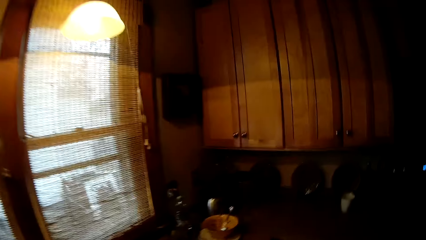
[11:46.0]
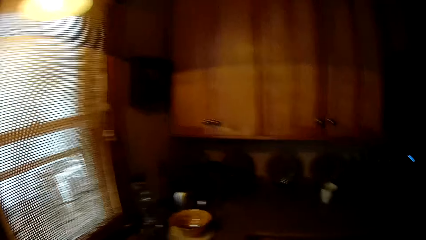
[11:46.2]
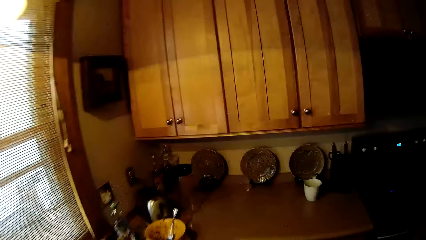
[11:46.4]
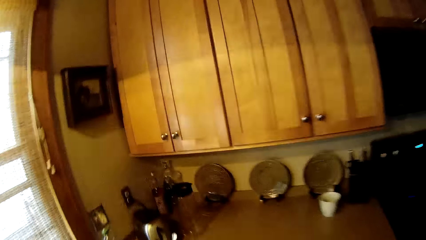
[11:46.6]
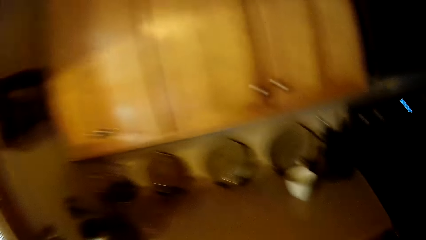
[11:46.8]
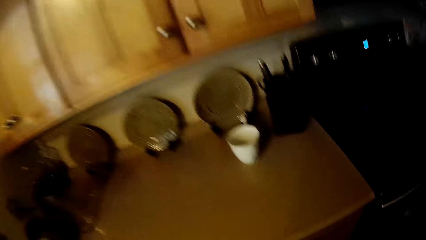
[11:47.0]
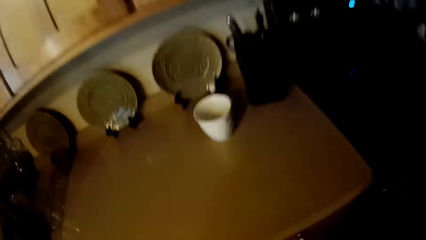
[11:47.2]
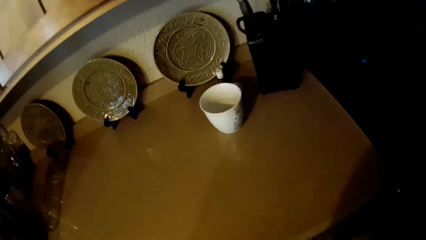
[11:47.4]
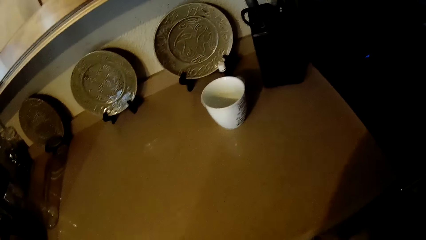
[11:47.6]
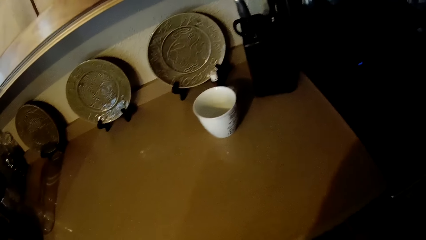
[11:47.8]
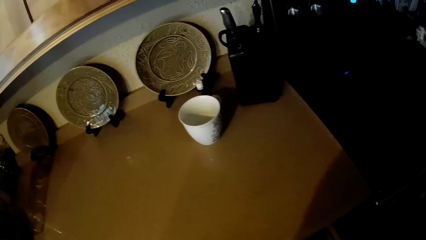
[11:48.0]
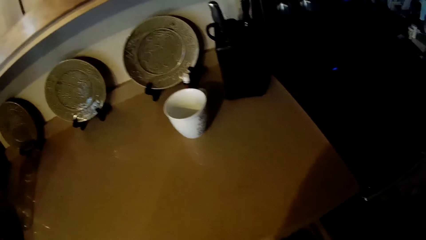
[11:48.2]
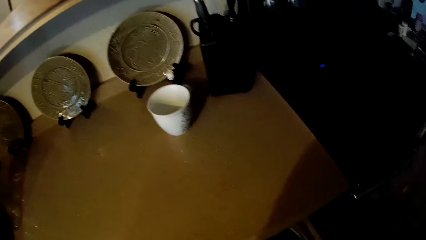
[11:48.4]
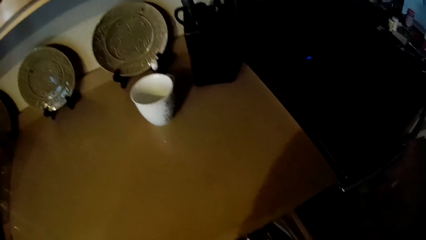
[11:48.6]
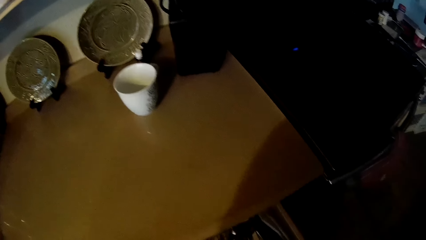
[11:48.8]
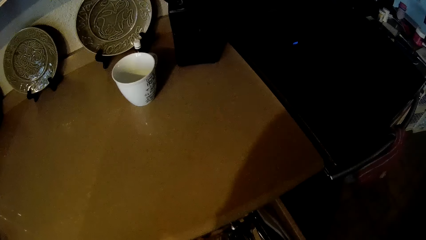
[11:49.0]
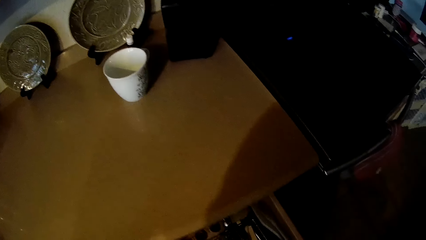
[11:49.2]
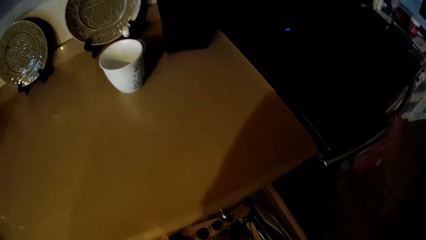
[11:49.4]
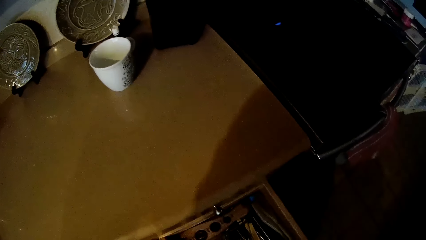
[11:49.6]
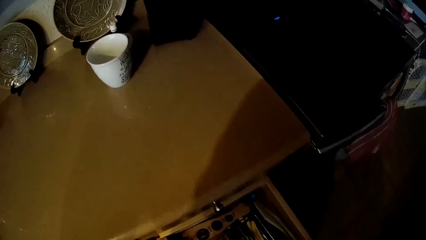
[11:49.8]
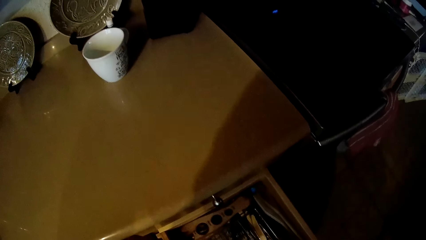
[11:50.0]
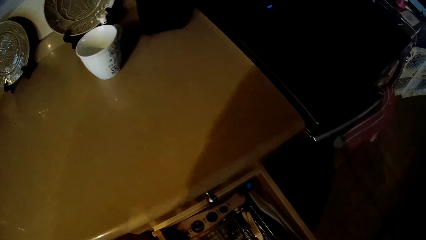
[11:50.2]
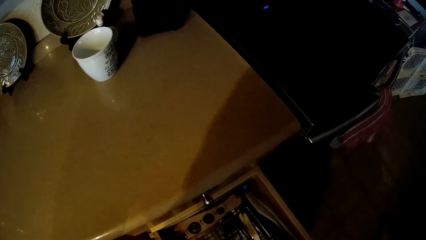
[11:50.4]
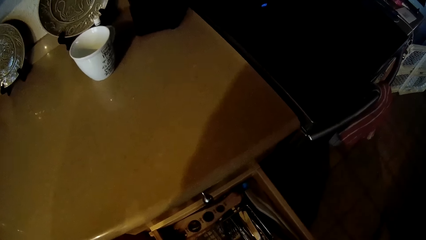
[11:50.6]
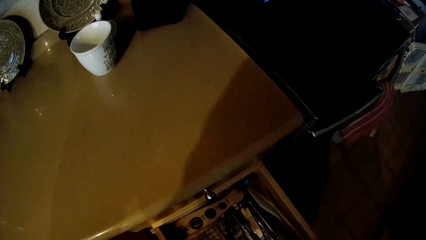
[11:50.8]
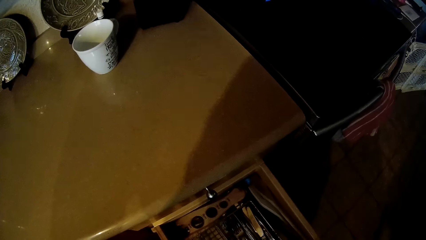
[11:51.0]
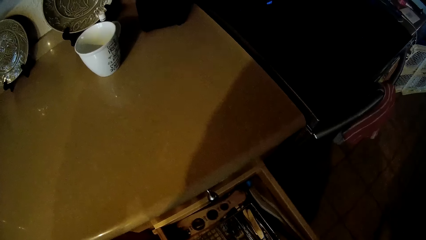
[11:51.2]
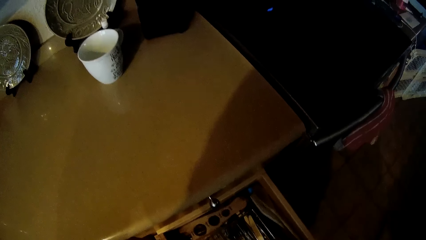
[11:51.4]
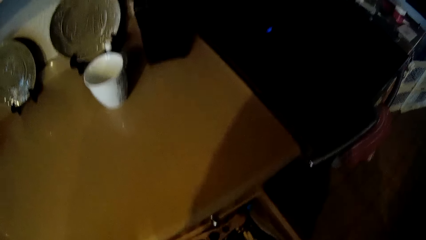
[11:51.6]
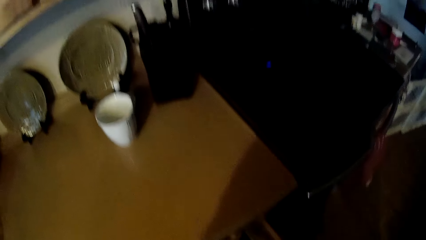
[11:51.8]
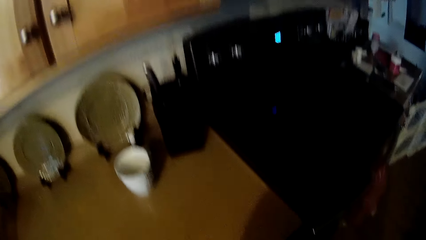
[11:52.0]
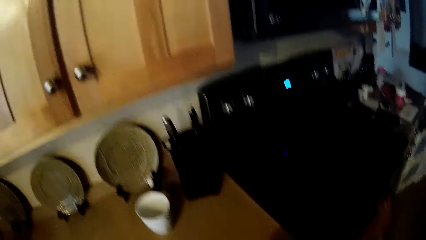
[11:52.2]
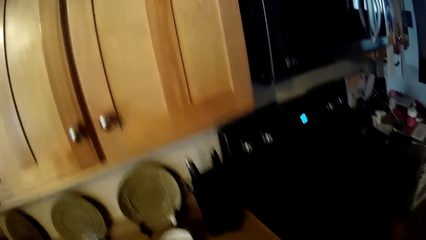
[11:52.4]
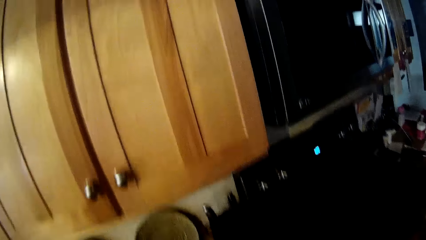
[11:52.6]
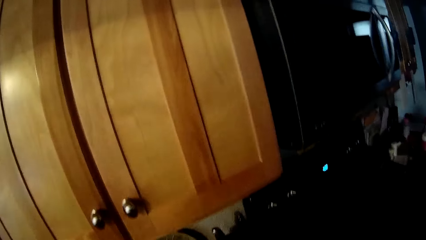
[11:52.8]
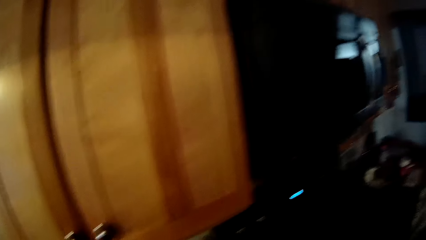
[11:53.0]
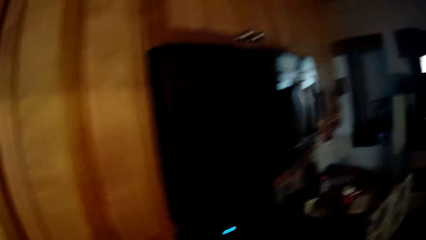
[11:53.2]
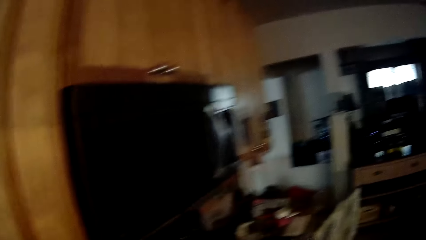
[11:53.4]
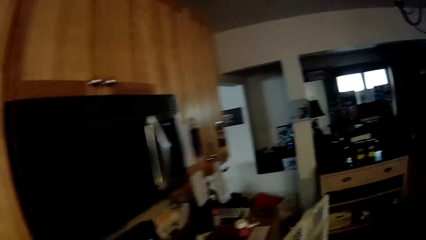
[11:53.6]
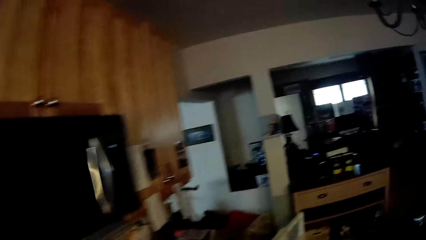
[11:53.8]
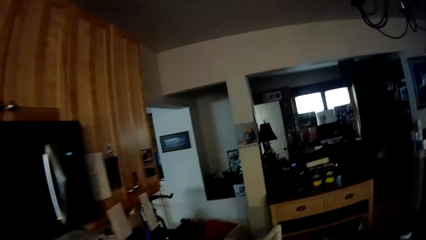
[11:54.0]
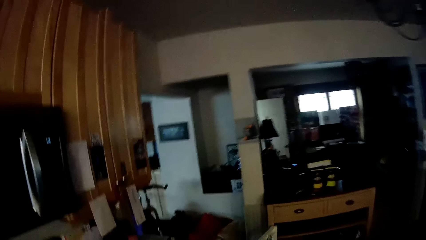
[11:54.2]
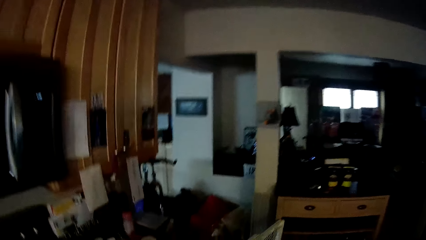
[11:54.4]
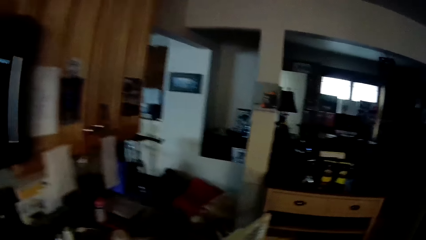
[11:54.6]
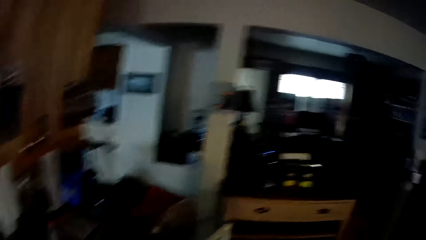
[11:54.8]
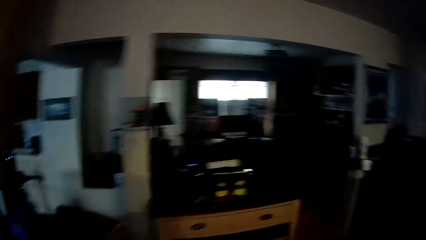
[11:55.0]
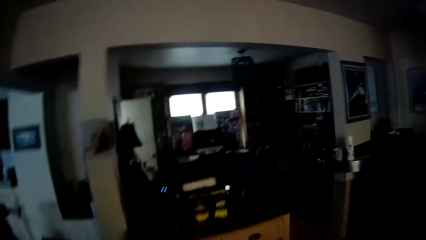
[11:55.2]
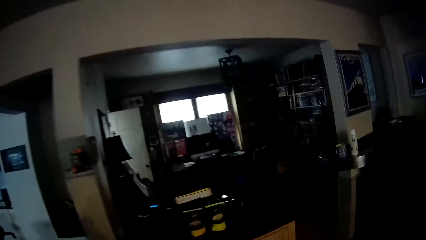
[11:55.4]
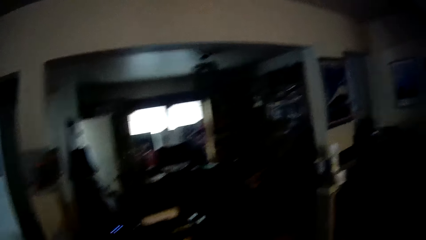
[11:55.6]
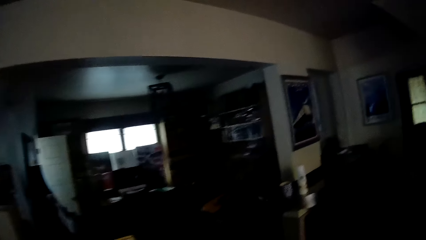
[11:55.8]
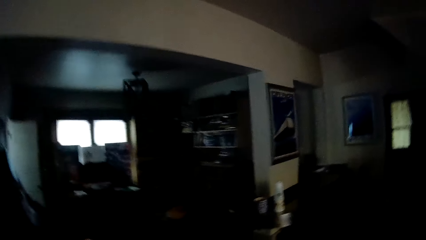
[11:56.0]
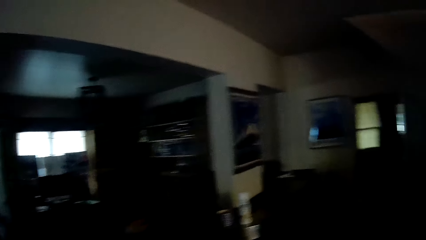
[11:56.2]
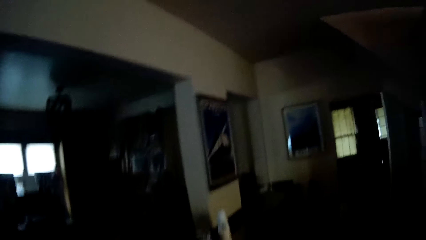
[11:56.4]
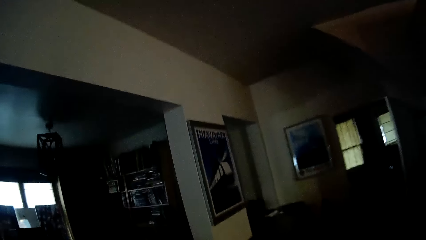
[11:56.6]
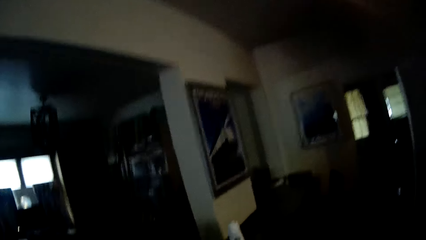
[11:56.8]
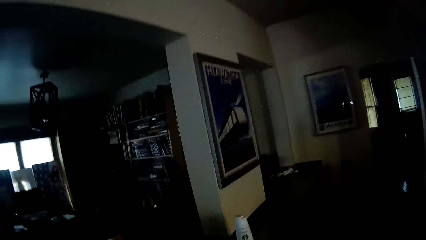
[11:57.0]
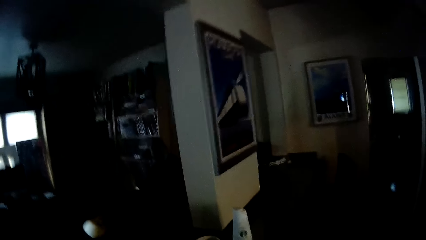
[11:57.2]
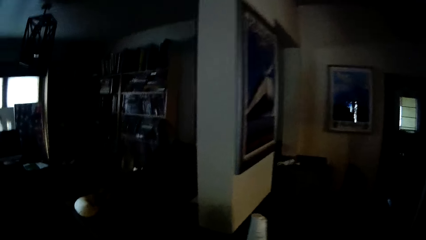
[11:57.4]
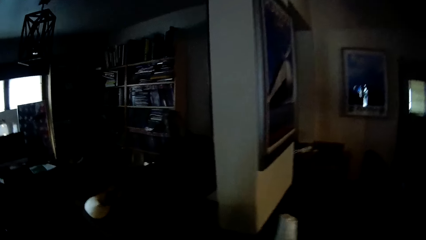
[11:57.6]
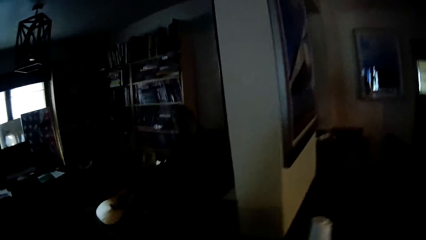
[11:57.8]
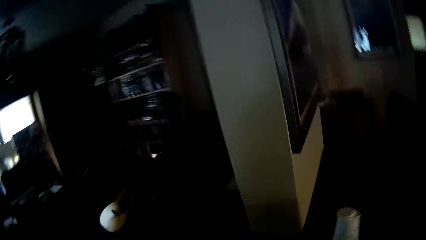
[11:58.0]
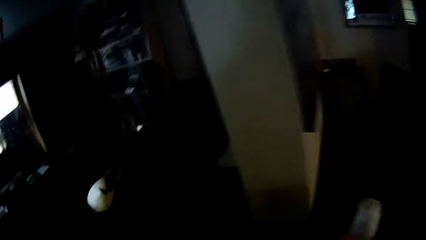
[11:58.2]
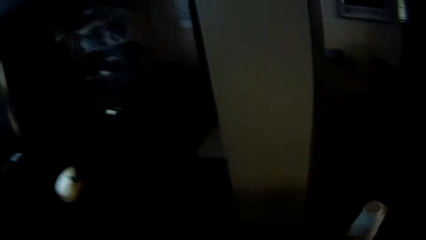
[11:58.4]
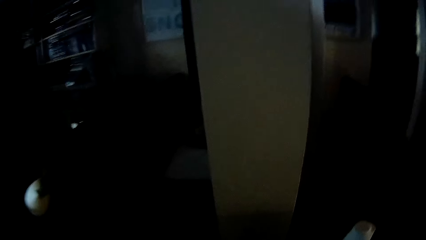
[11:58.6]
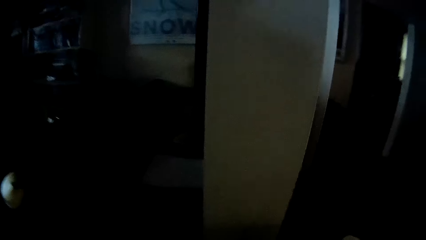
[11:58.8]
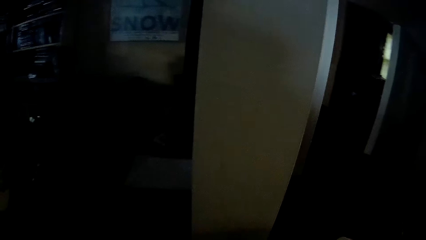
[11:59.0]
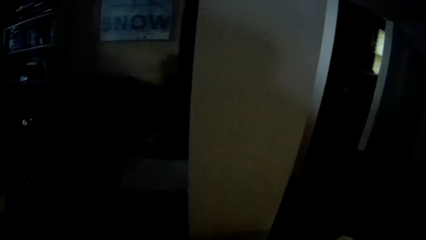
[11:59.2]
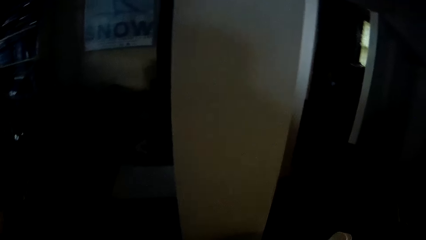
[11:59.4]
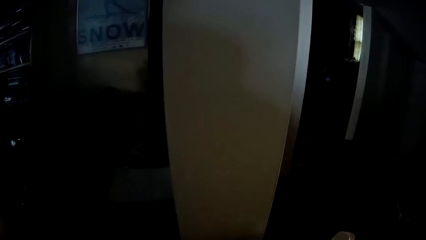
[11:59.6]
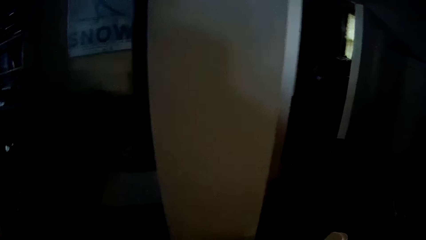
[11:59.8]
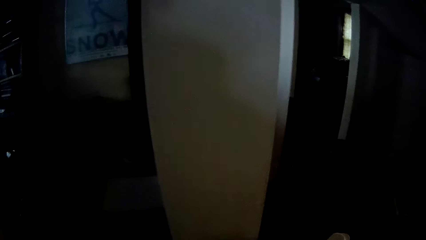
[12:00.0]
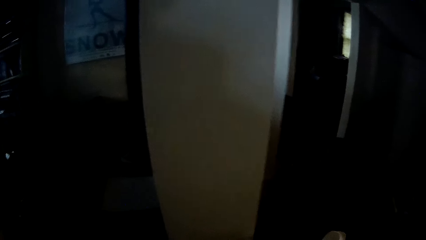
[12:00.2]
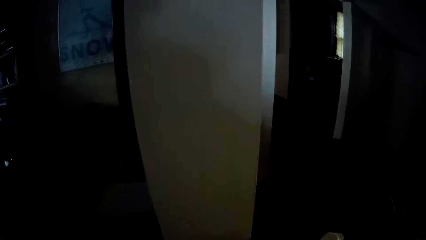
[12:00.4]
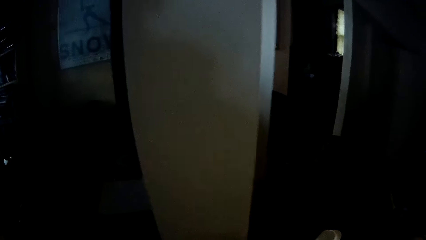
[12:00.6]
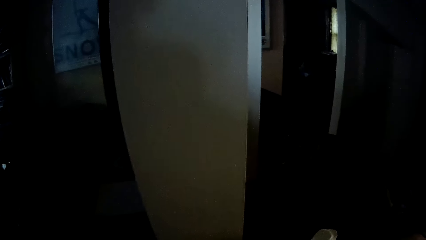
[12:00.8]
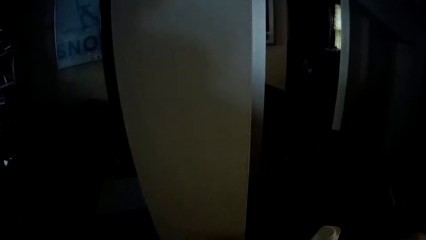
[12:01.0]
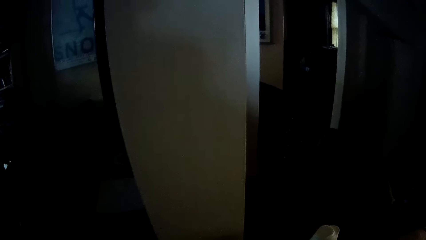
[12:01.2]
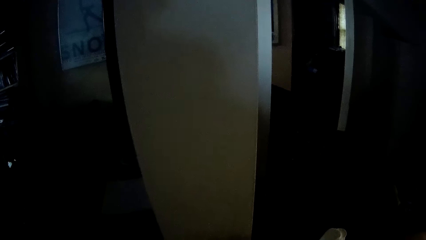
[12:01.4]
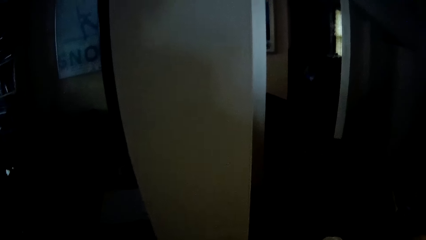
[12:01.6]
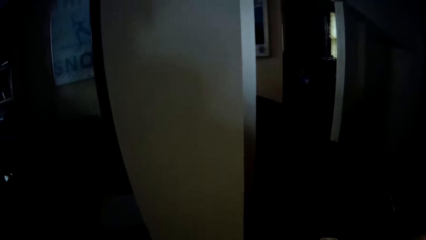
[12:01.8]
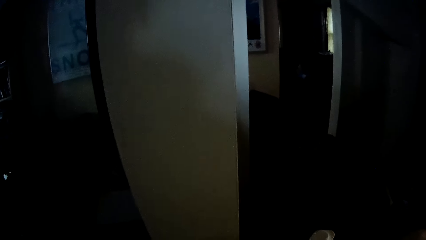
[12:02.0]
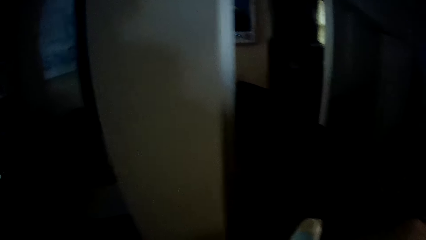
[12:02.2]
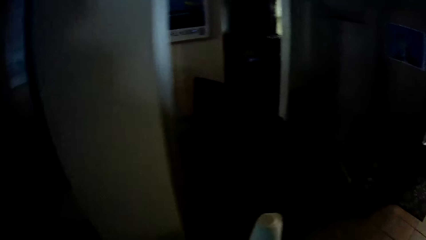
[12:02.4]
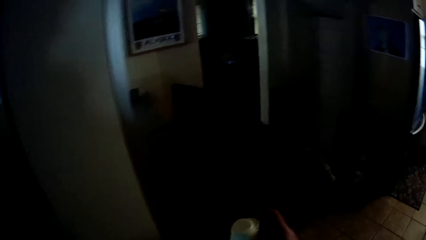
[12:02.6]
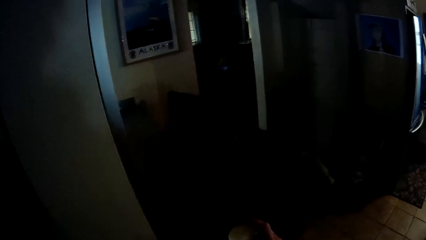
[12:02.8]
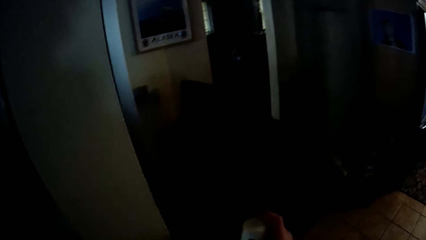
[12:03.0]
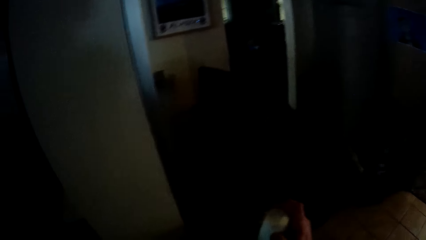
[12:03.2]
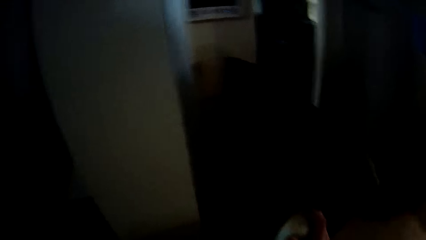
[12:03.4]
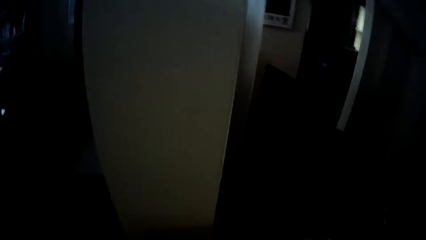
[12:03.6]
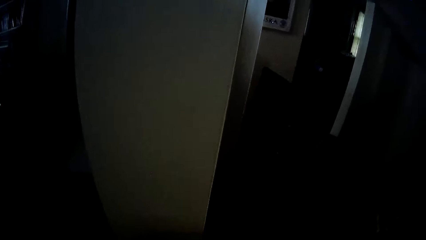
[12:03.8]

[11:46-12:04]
The camera wearer moves out the drawer. They stare inside the drawer. They look around the house. They walk around the house. They stop walking. They pick up the tissue paper roll. They look around.
